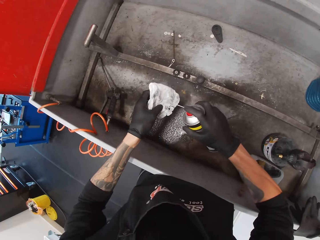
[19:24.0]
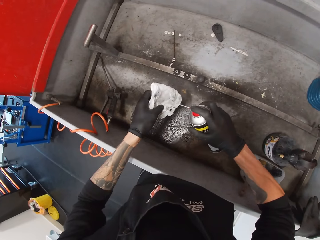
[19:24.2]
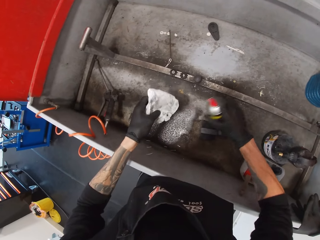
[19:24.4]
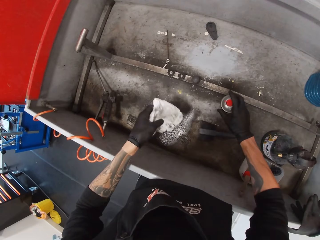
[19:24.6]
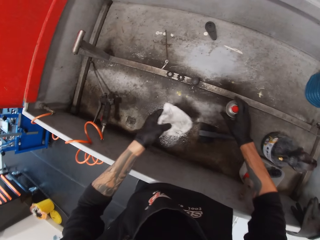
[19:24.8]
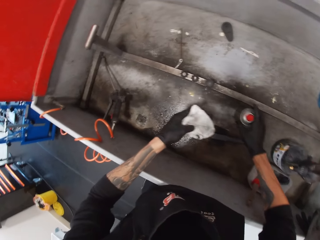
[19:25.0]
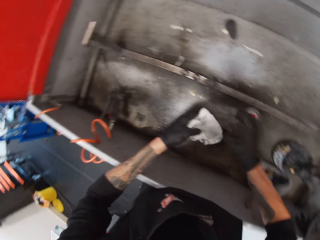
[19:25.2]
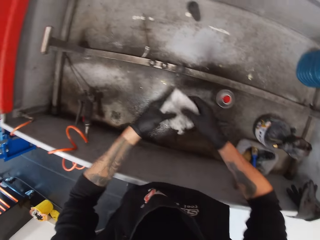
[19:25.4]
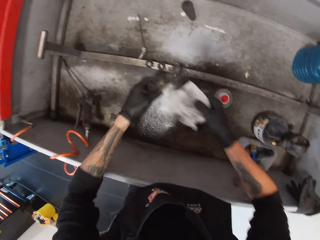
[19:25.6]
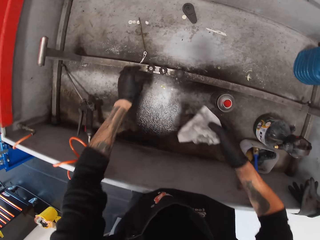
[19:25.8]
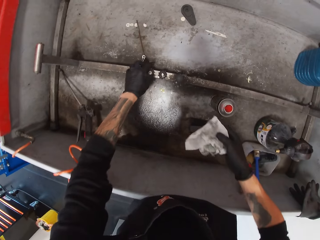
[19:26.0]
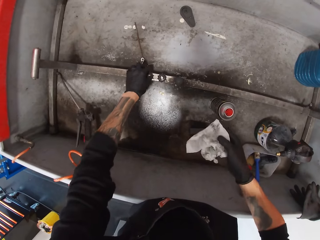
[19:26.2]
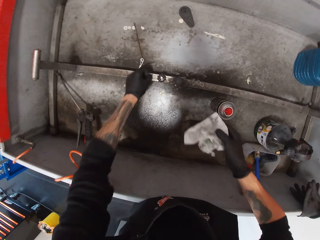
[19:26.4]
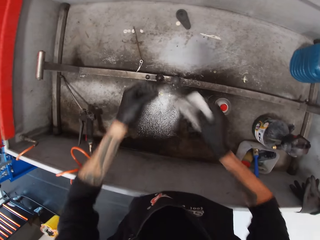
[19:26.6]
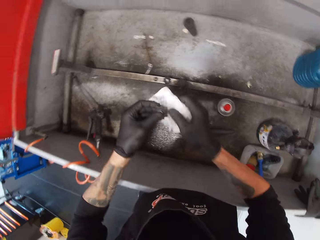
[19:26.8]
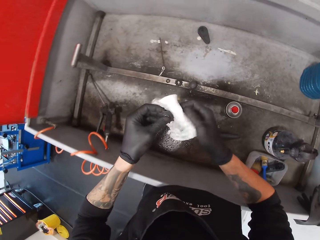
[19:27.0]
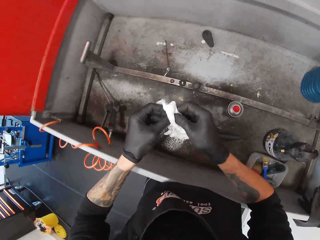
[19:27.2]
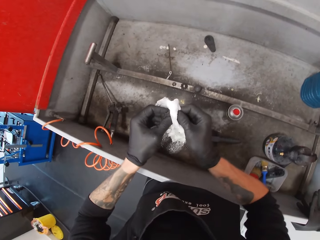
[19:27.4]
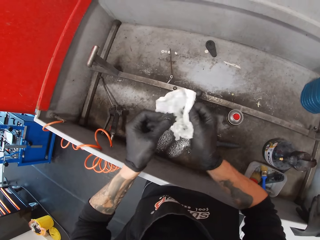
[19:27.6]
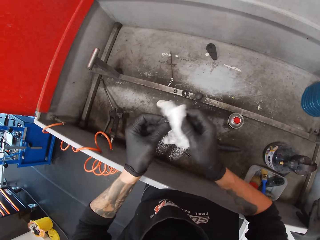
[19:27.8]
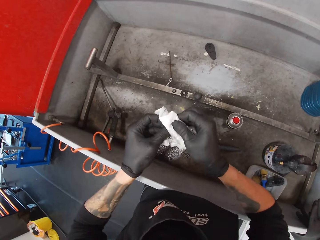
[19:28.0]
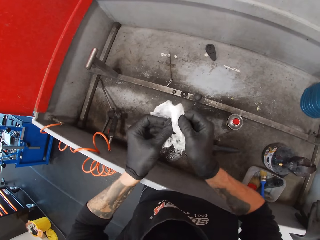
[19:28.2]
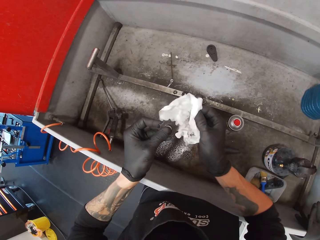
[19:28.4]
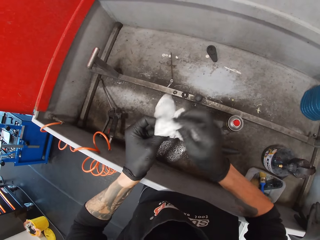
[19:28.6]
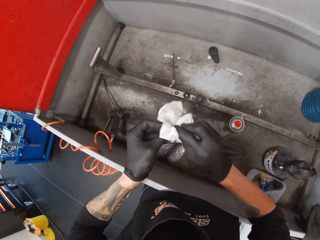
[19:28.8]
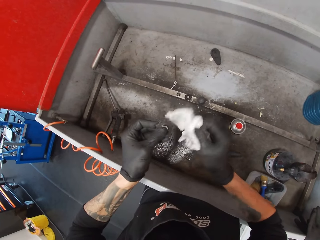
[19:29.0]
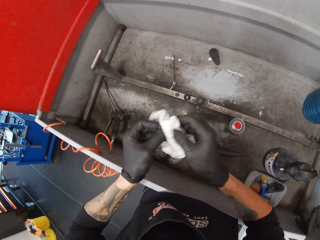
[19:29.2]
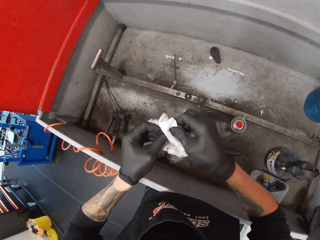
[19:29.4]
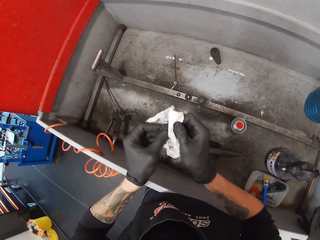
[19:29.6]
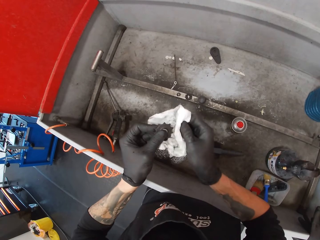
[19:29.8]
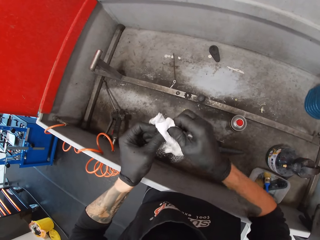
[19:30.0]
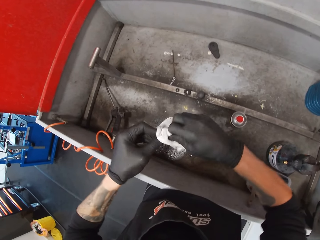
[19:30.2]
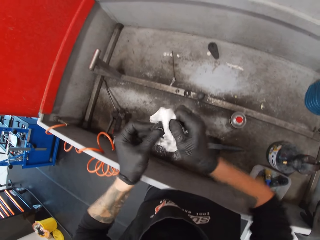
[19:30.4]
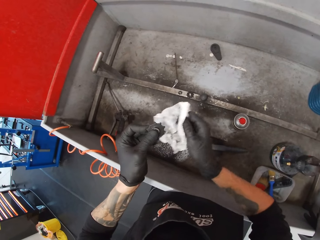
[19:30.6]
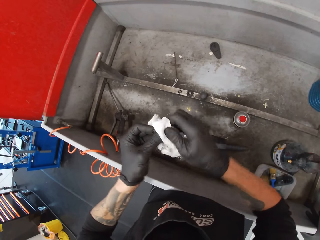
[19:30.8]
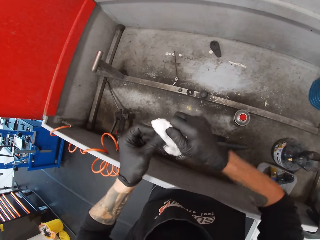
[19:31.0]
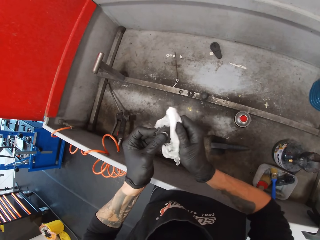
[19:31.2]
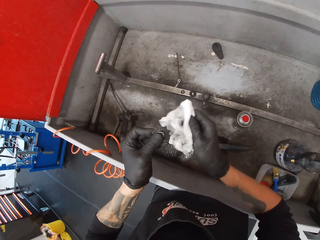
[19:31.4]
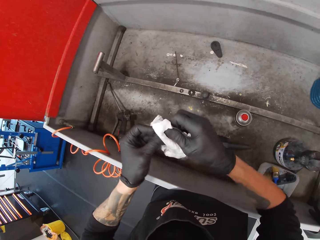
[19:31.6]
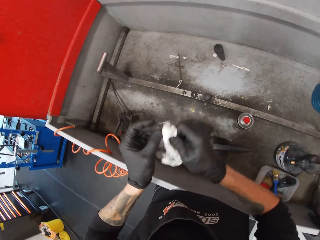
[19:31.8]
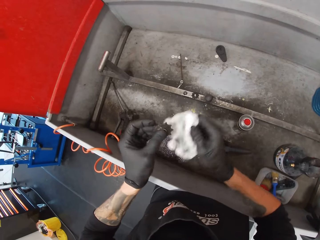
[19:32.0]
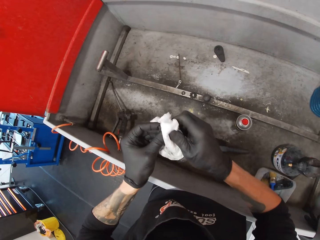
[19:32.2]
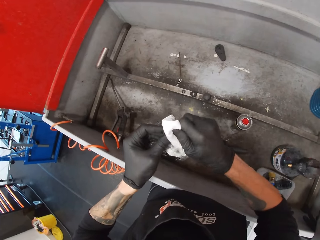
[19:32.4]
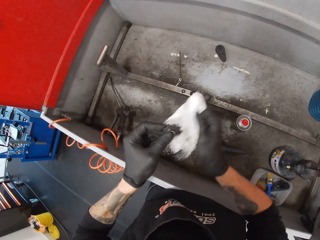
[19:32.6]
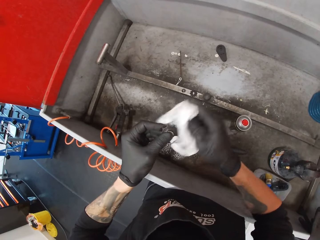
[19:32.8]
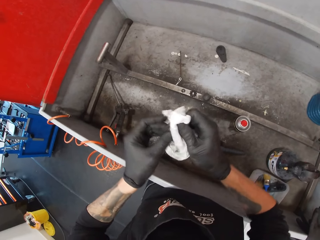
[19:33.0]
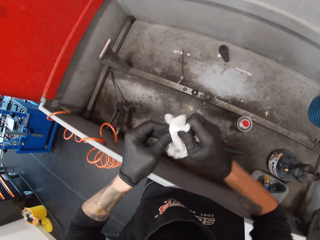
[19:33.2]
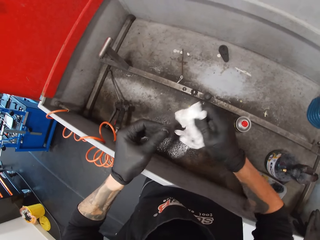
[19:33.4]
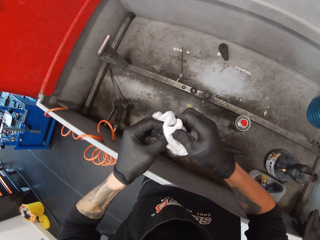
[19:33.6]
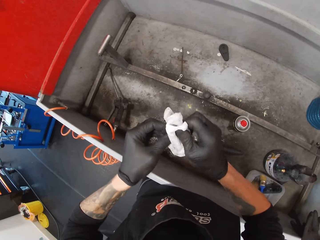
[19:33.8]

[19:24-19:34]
The camera wearer sprays an antiseptic on the tissue. They drop the bottle in the sink. They pick up a chain holder. They wipe the chain holder with the tissue.

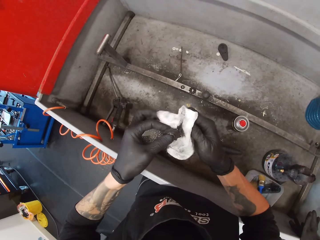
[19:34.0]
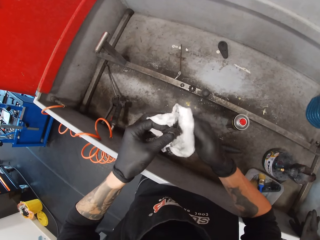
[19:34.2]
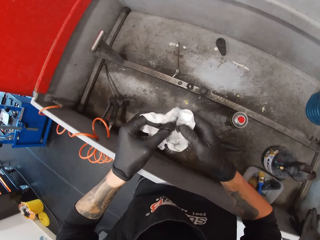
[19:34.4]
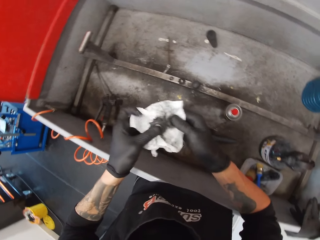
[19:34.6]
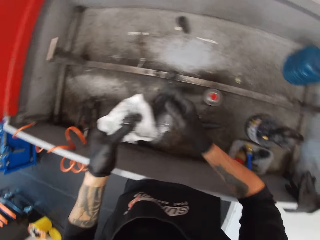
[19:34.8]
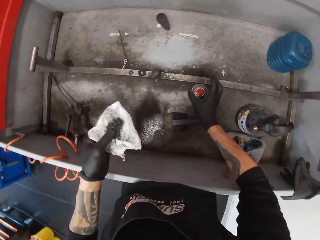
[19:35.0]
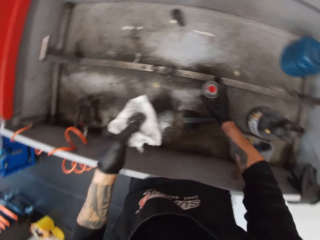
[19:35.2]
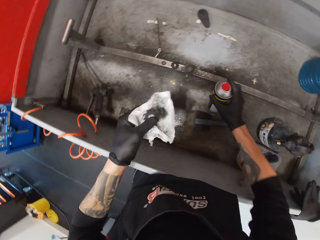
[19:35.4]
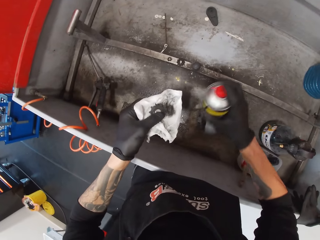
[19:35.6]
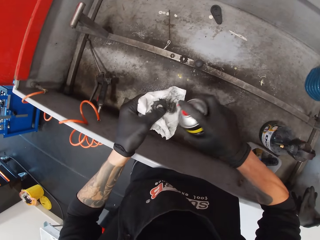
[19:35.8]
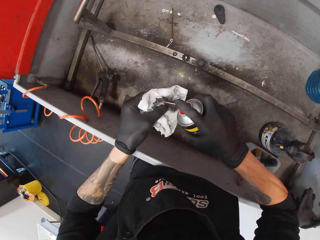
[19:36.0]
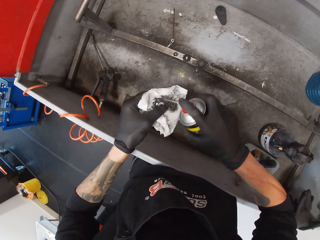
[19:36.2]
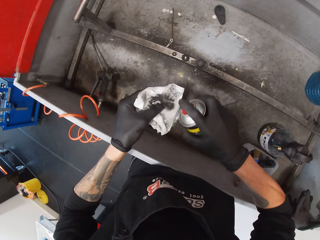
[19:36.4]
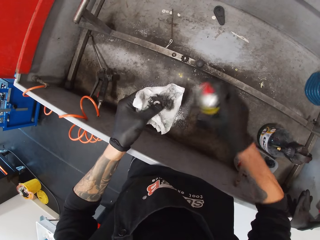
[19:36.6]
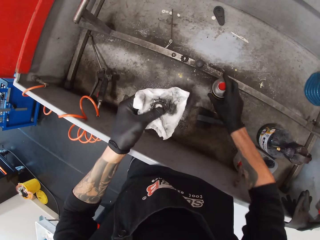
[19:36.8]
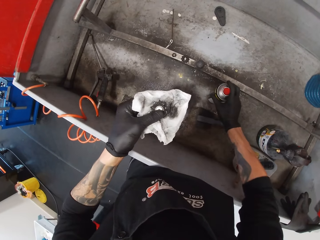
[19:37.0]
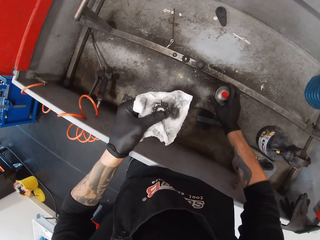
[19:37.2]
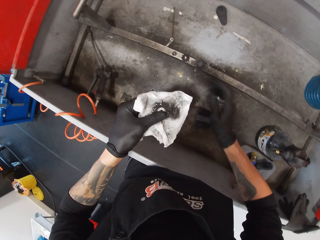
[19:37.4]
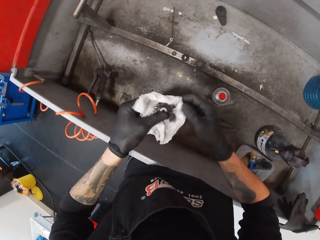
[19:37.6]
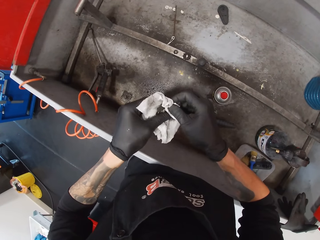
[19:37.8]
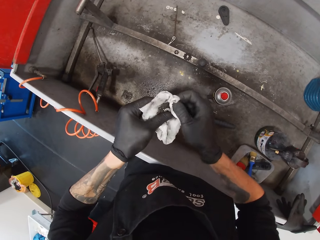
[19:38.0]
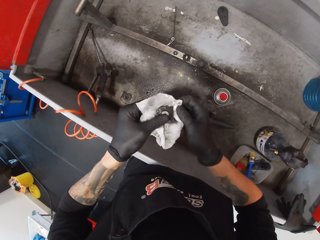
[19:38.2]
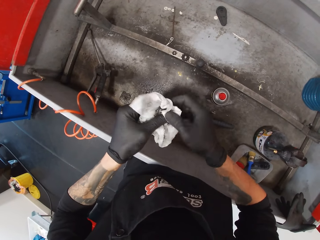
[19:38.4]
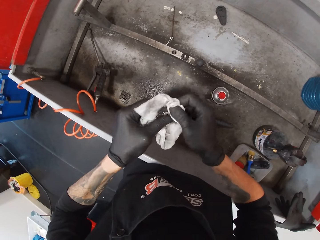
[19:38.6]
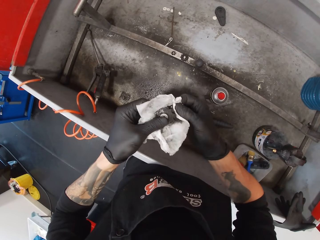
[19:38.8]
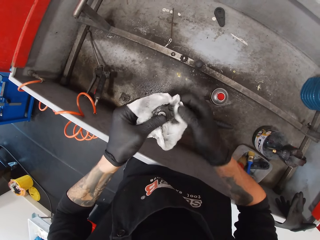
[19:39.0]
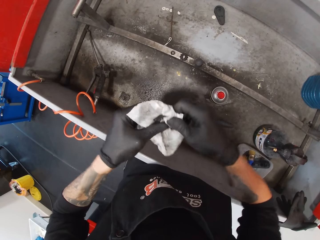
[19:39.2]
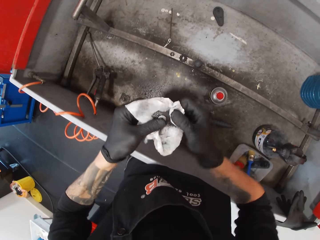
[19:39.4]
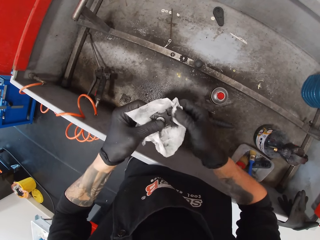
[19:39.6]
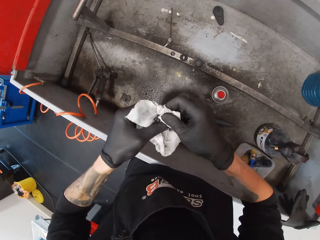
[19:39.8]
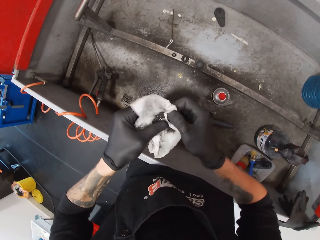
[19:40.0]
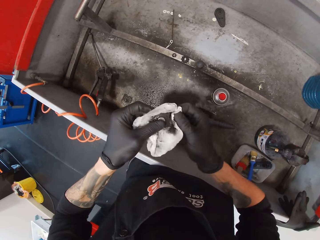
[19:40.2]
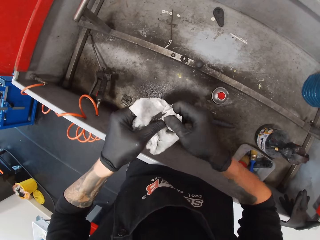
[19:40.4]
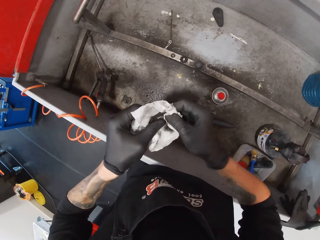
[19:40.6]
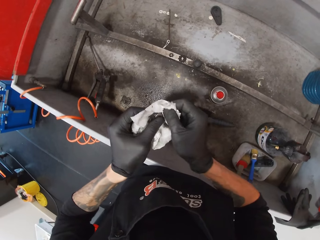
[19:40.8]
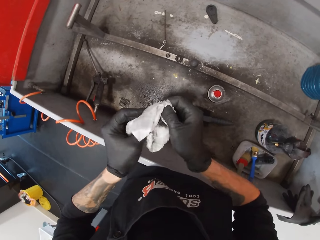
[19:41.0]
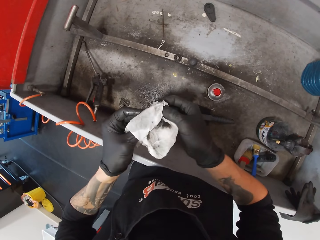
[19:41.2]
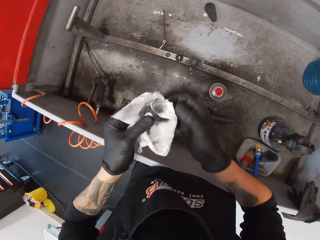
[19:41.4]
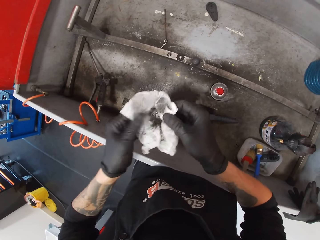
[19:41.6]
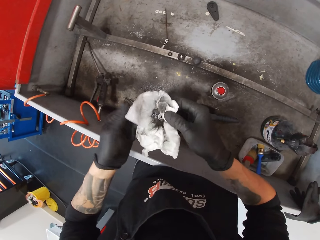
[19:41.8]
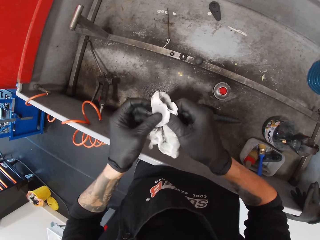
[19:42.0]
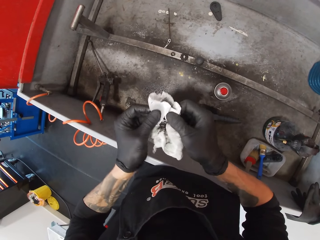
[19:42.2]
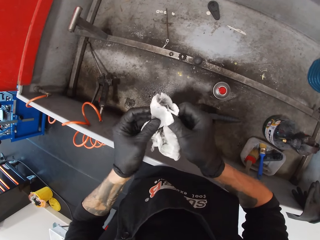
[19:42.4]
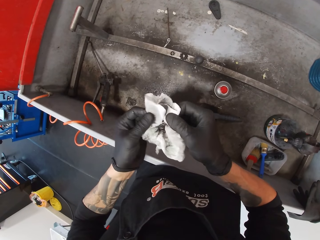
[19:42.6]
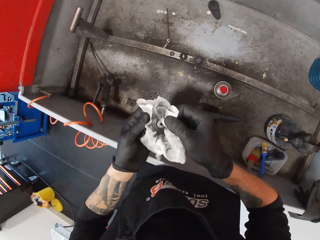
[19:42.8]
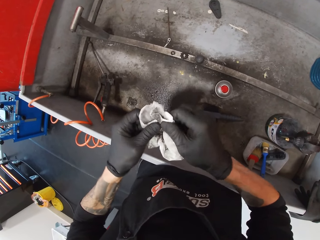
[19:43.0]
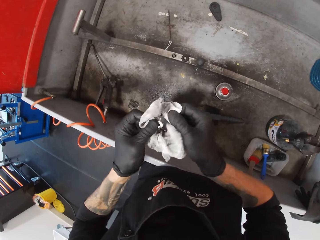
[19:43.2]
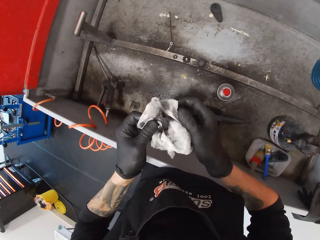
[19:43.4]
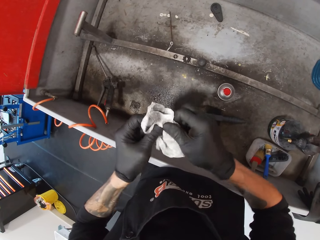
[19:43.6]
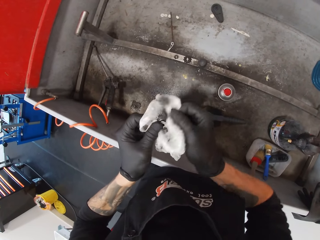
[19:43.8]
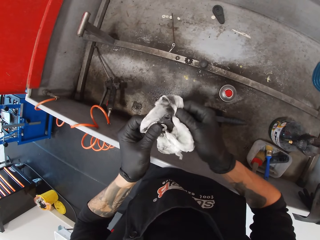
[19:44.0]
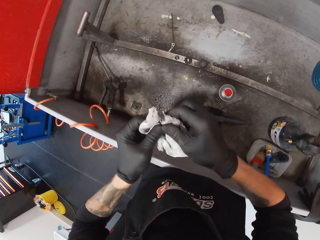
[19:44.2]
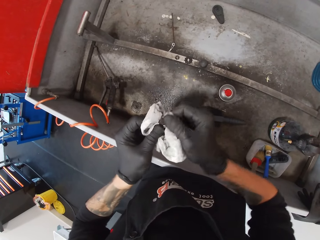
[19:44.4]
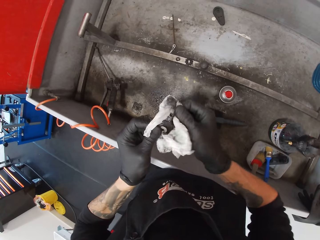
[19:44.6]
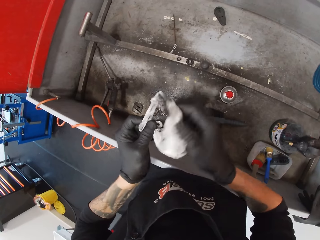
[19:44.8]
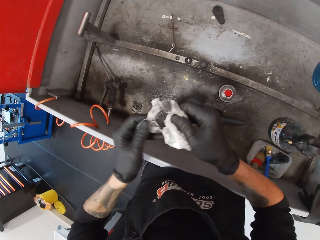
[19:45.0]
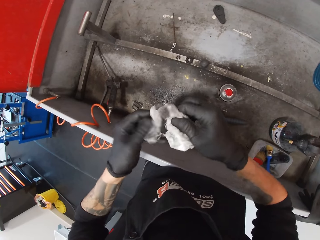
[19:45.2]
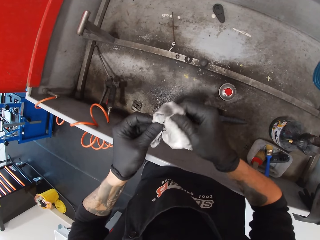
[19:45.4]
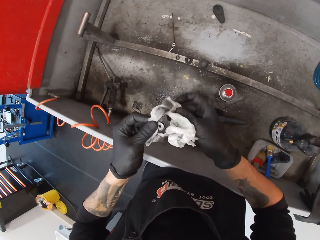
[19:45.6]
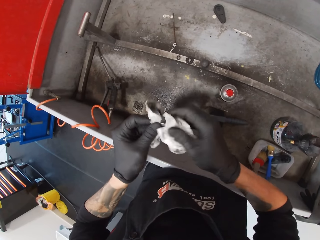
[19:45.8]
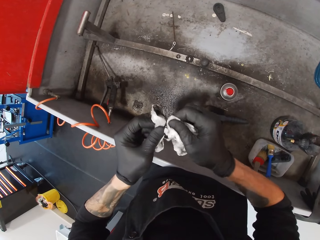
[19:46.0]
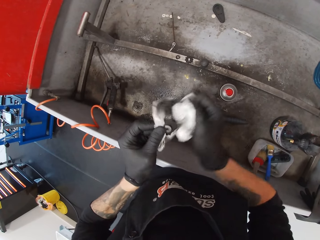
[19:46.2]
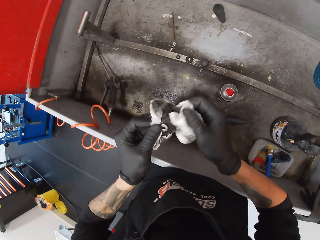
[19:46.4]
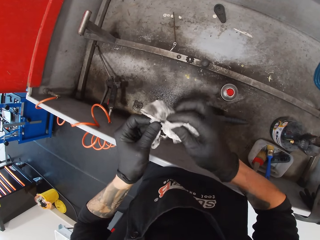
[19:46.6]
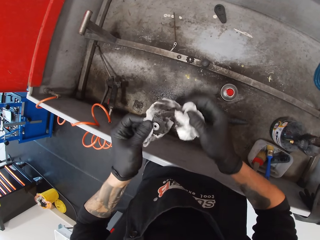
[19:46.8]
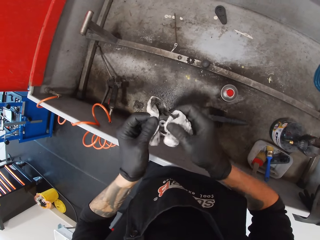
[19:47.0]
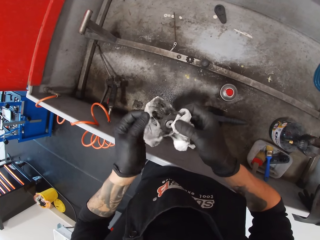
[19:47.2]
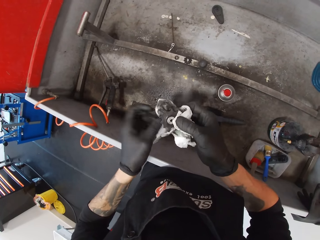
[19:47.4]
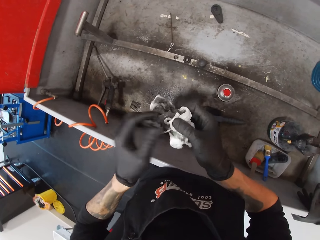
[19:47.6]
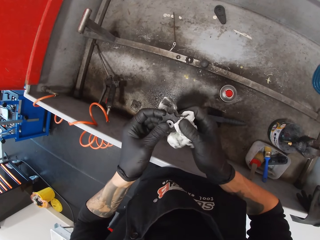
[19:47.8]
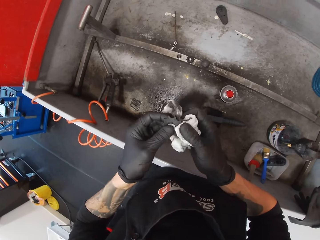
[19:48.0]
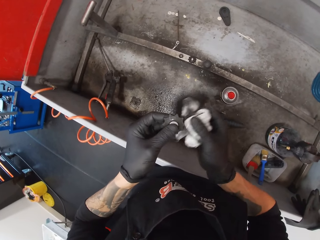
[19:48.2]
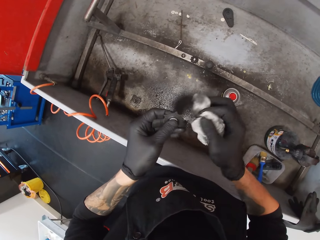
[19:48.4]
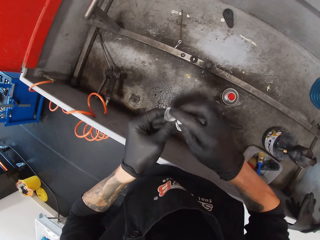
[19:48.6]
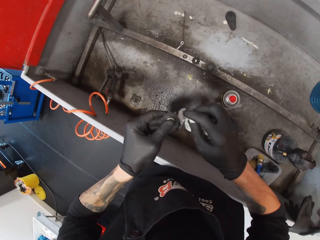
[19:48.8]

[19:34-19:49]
The camera wearer picks up the antiseptic bottle. They spray antiseptic on the metal or chain holder. They drop the bottle in the sink. They wipe the metal with a tissue.
